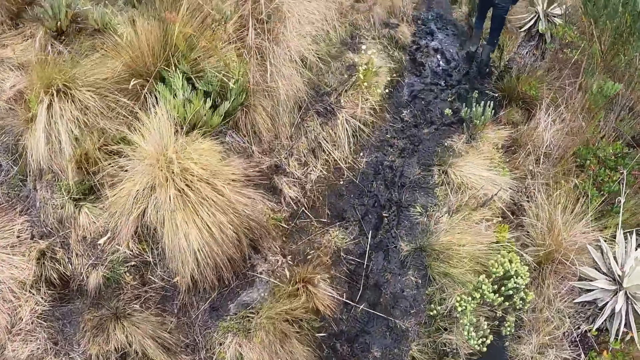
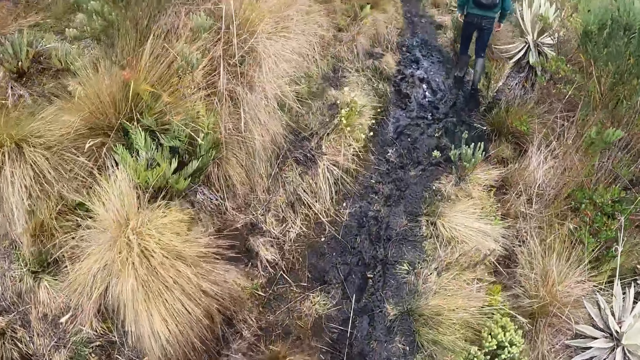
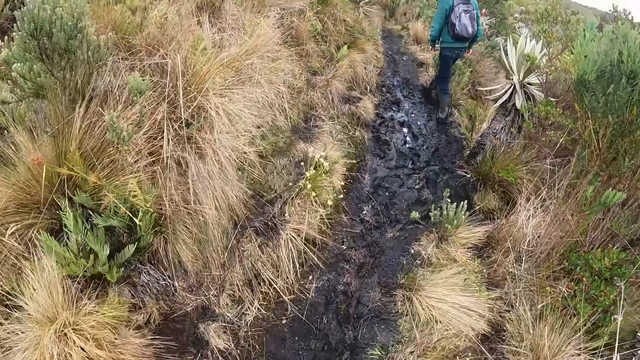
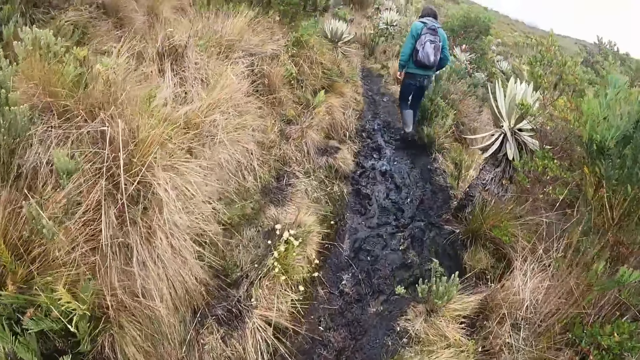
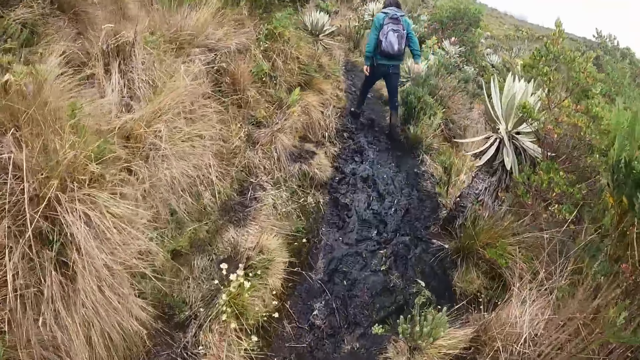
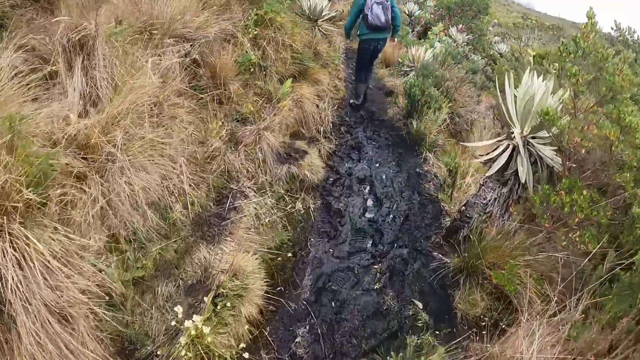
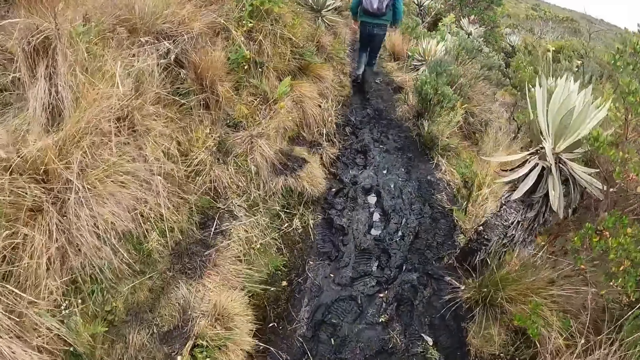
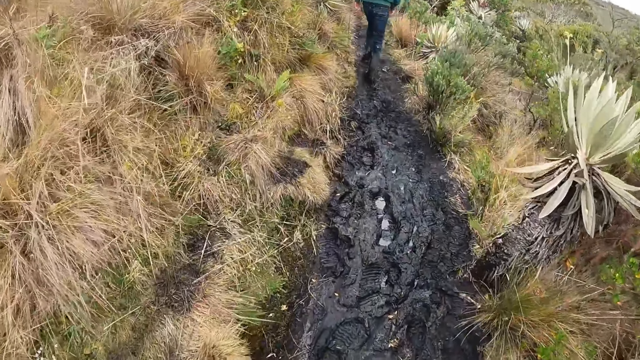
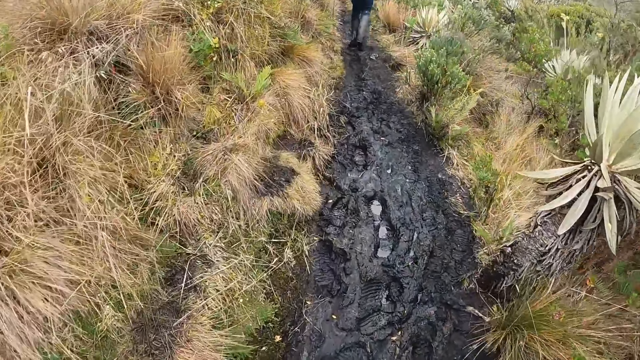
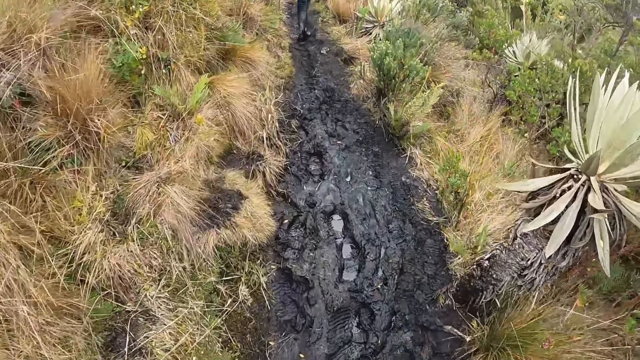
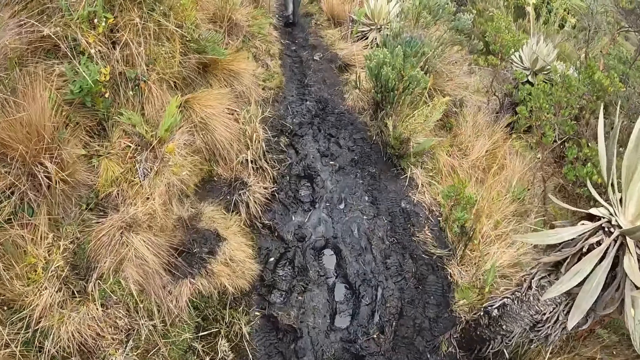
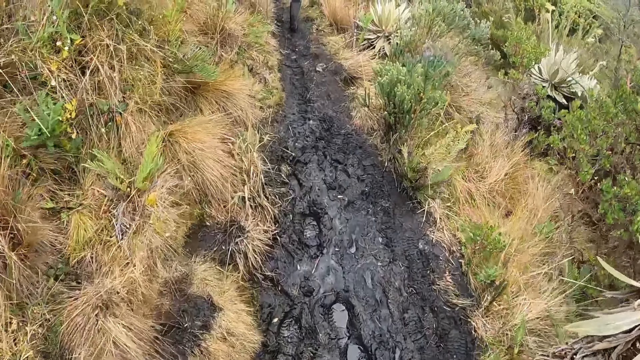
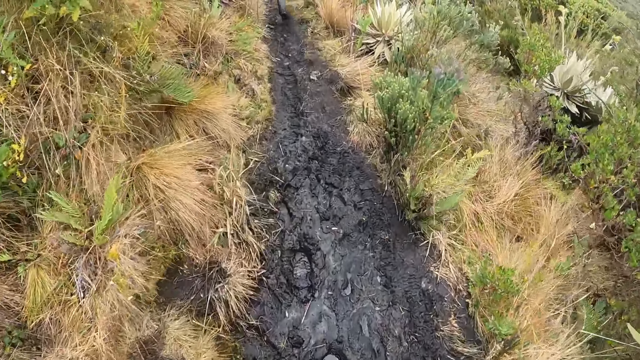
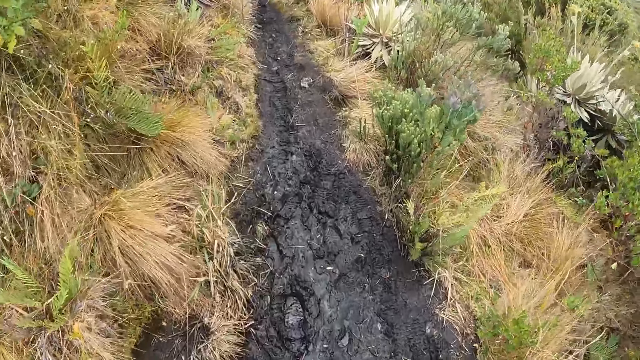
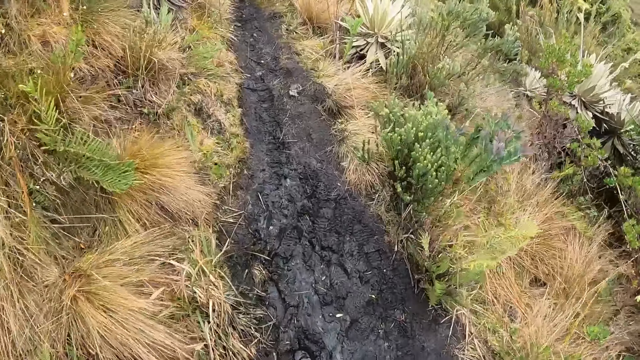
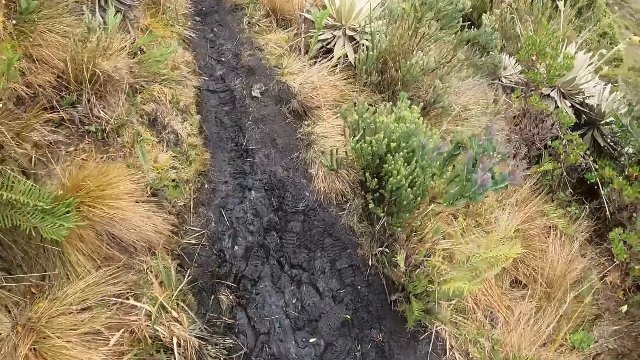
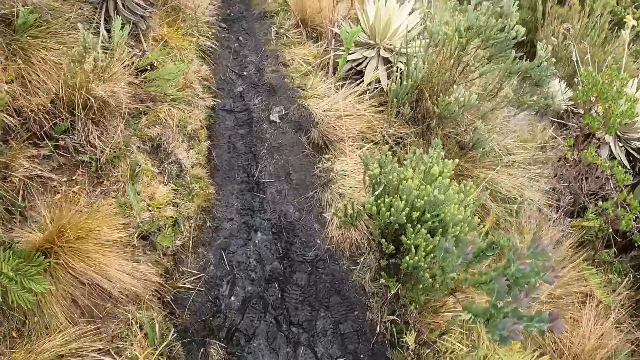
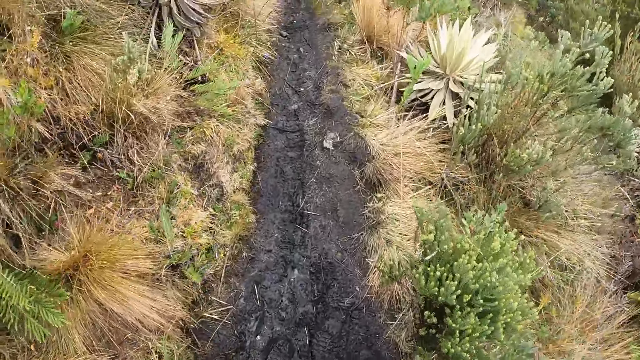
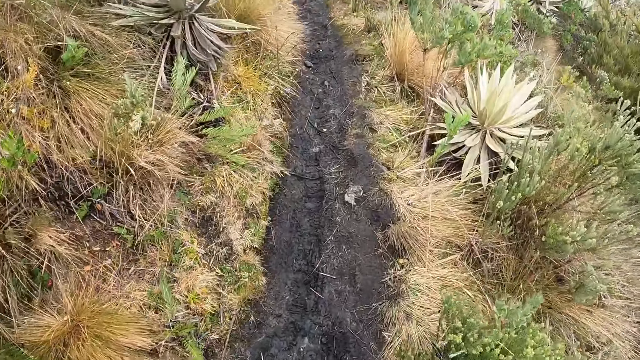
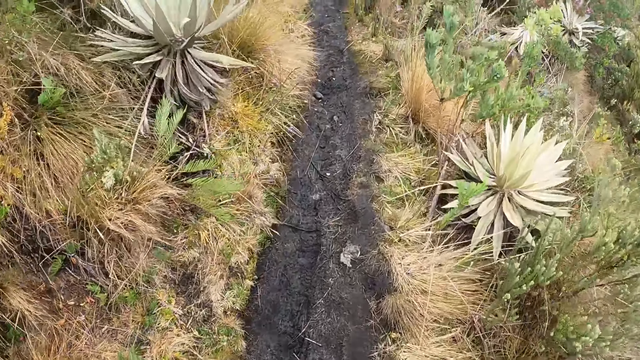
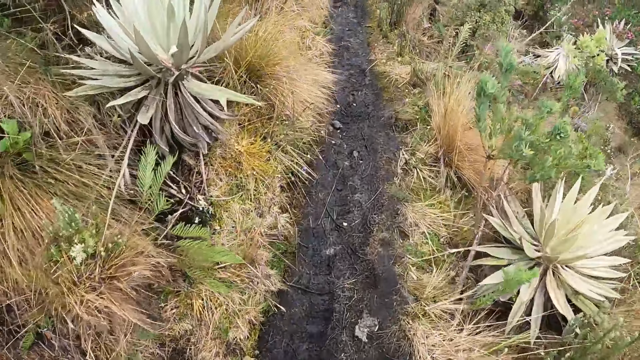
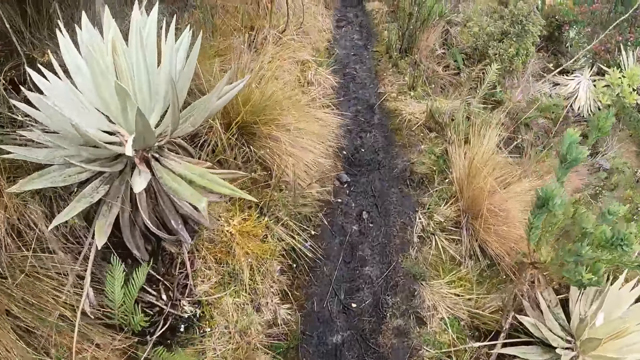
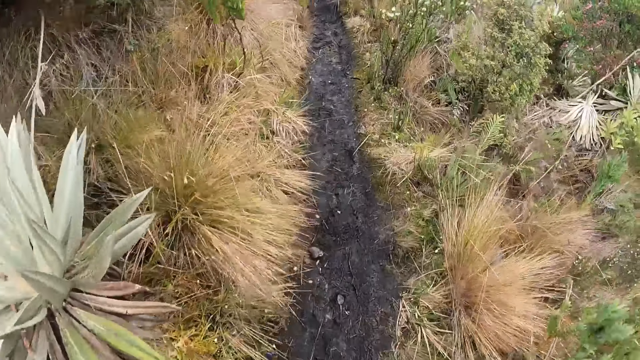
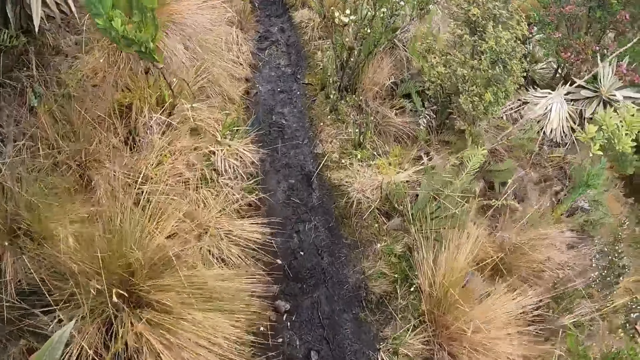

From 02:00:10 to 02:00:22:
A man walks around. The camera wearer walks around.

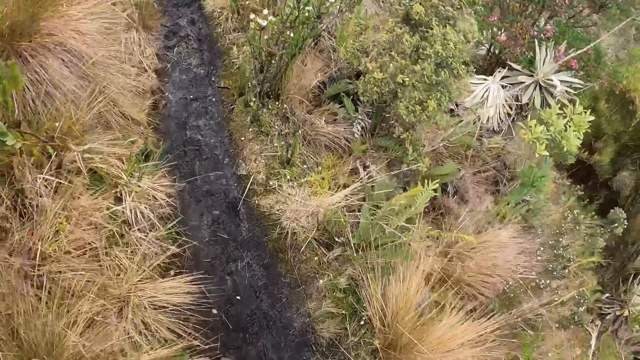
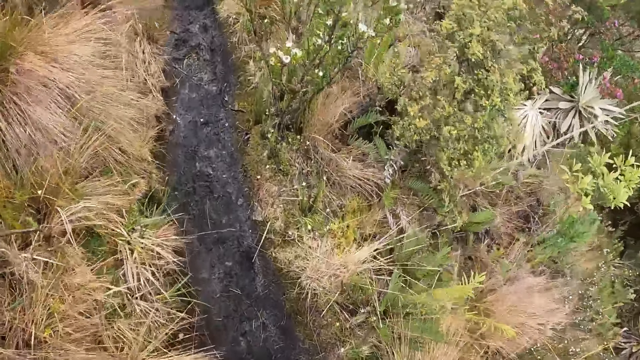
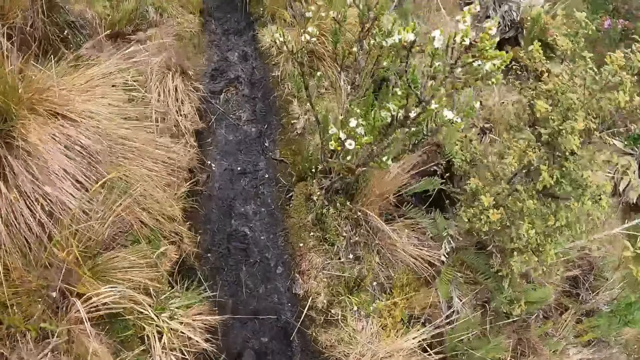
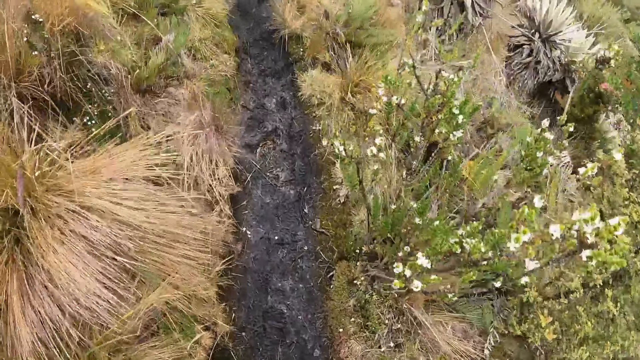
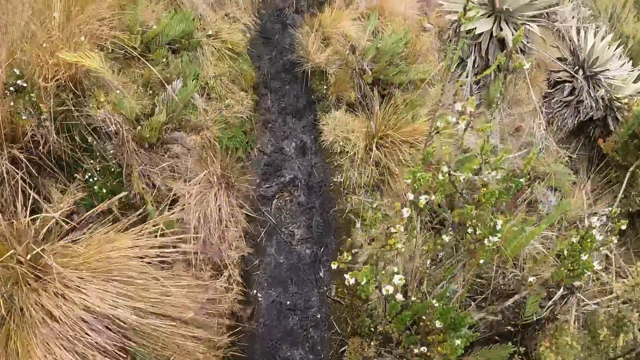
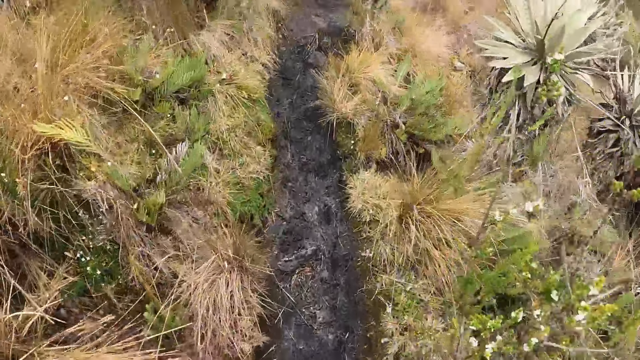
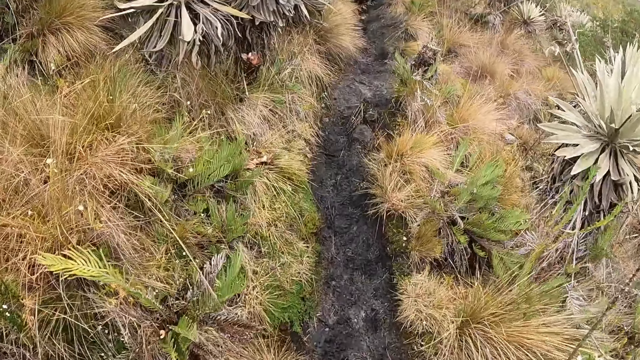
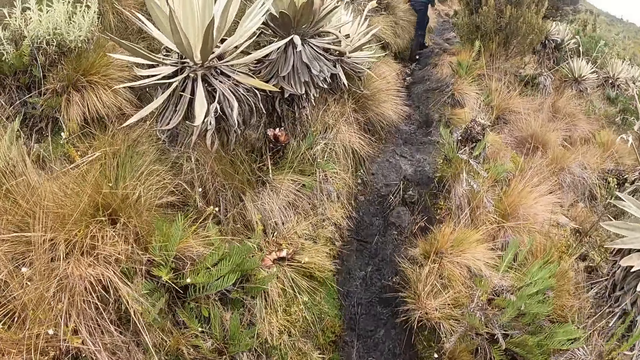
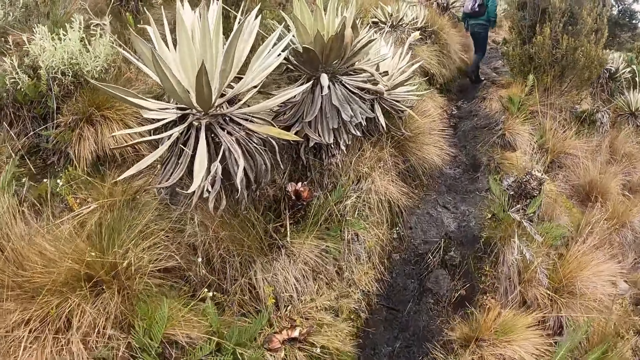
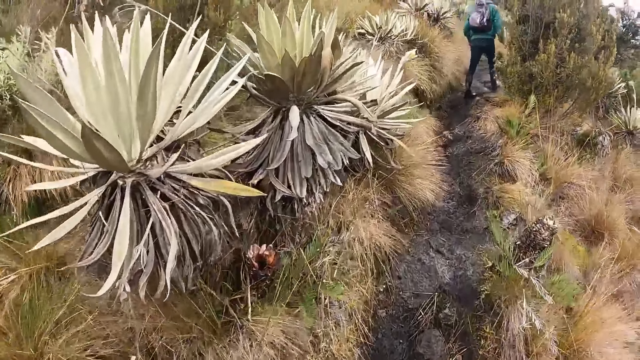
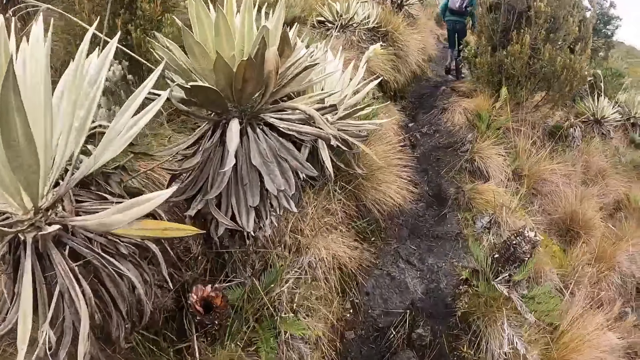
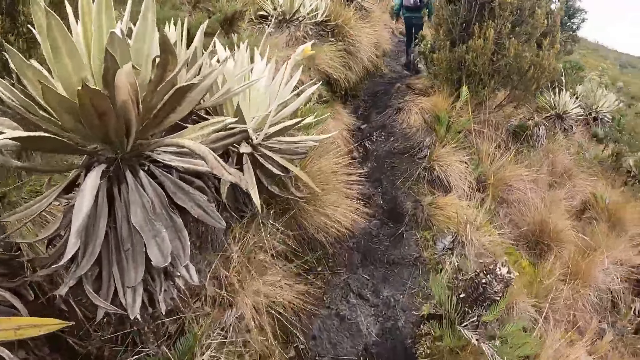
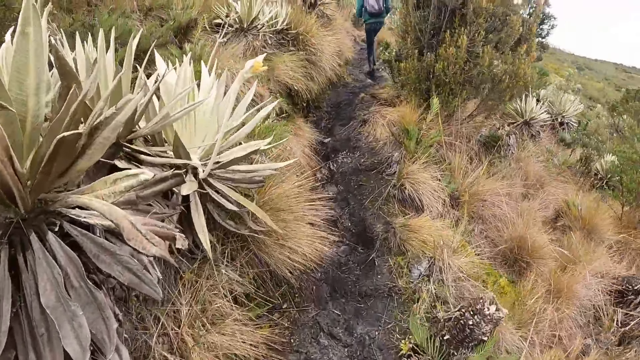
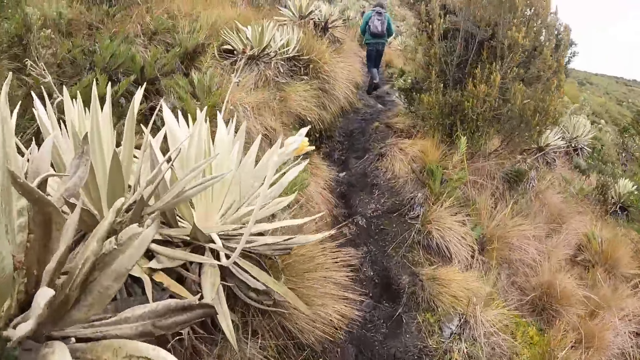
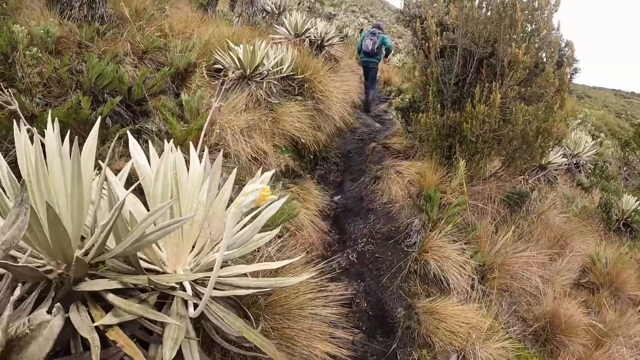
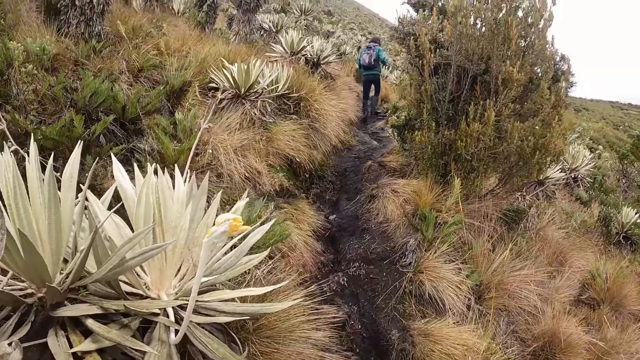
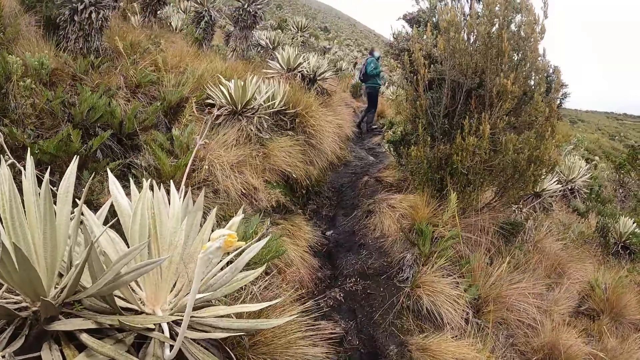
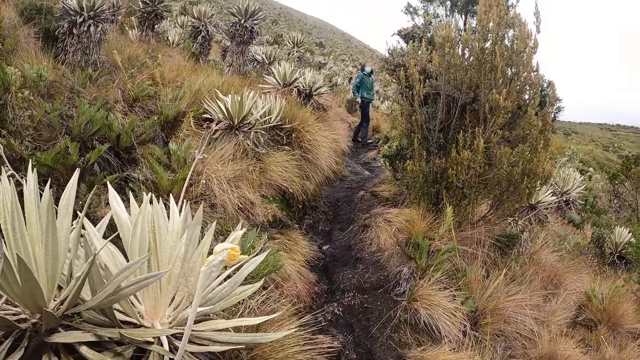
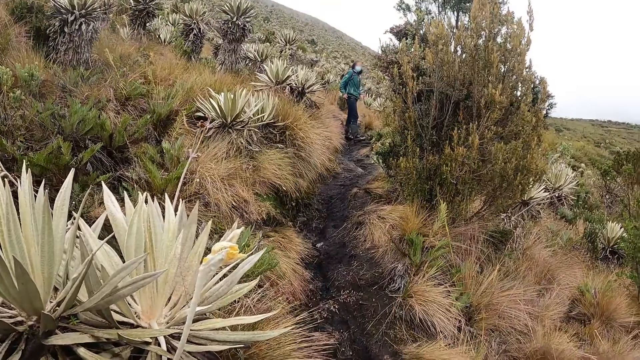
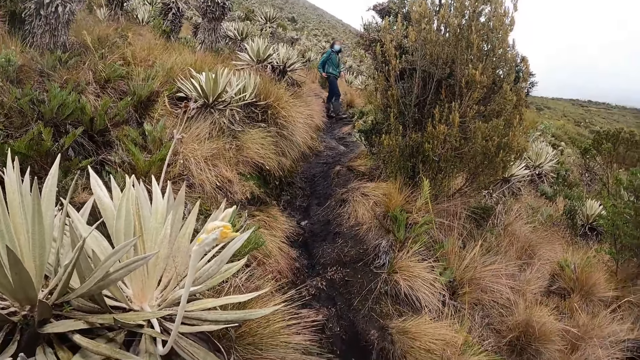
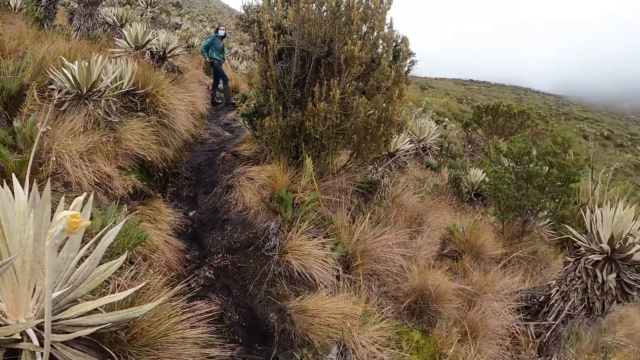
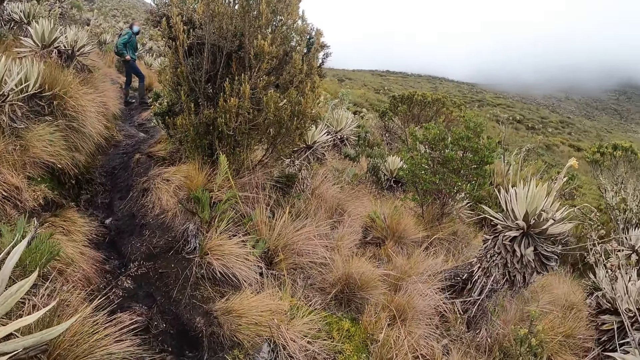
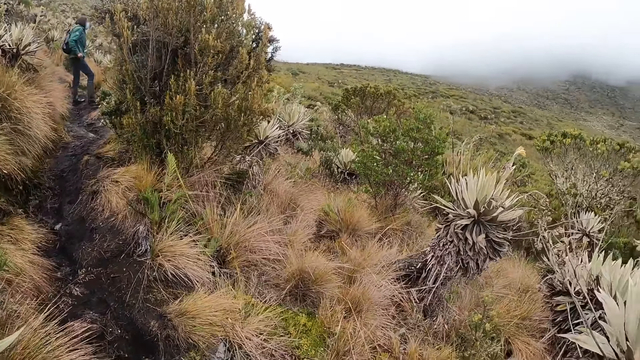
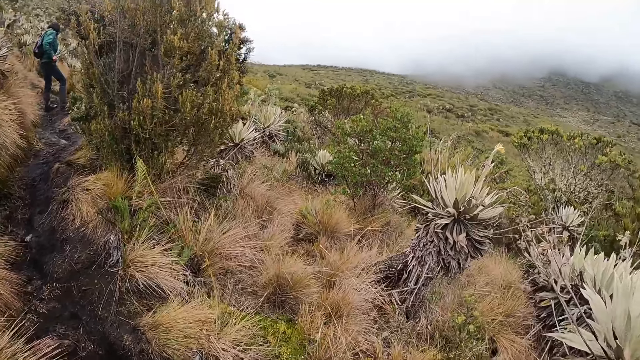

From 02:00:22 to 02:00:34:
A man walks around. The camera wearer interacts with the woman. The man looks behind.
